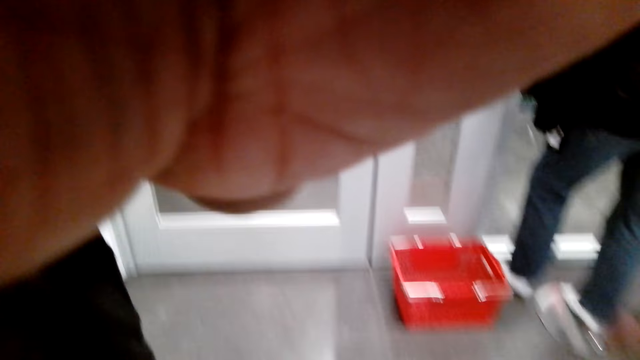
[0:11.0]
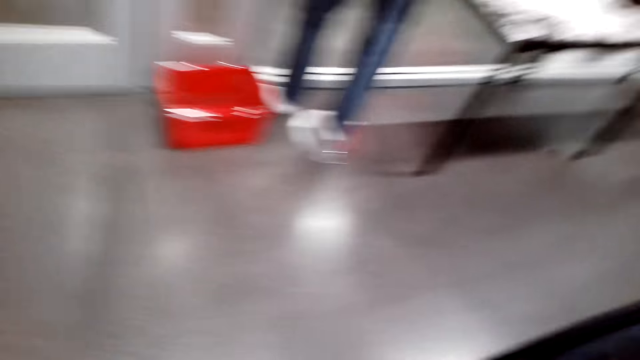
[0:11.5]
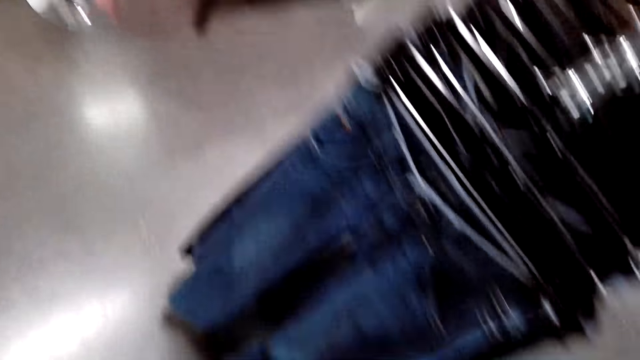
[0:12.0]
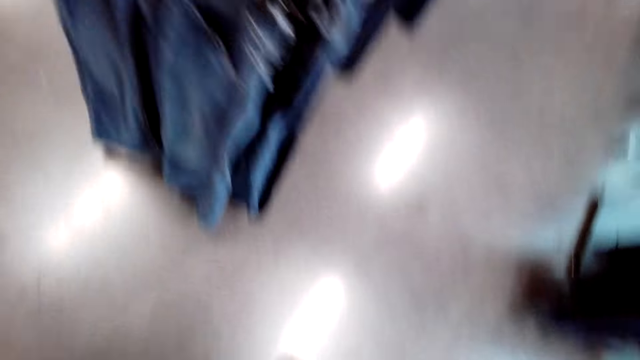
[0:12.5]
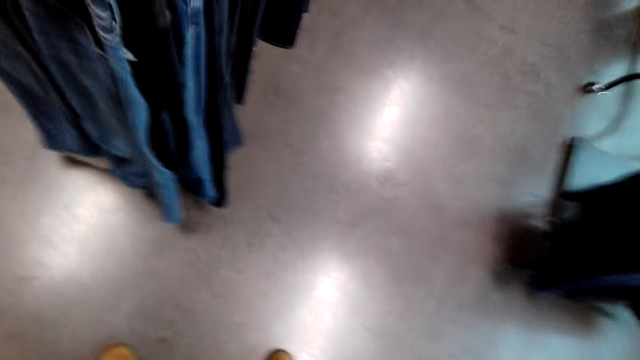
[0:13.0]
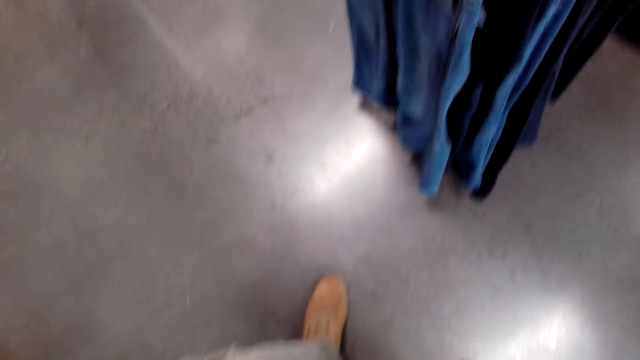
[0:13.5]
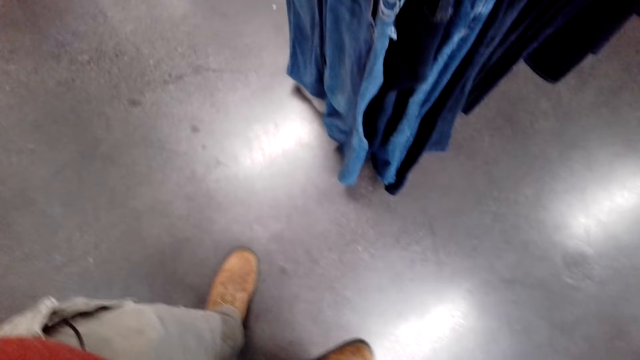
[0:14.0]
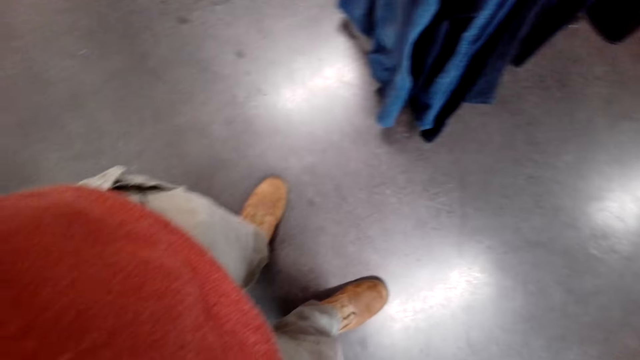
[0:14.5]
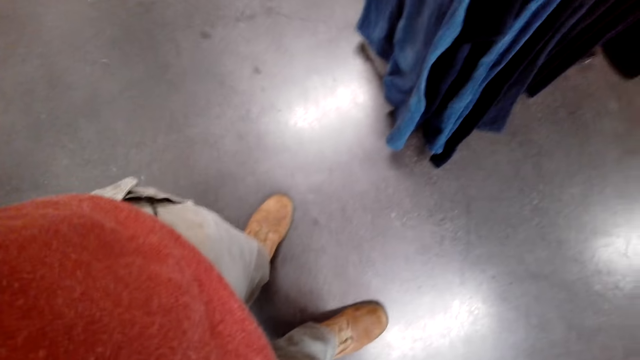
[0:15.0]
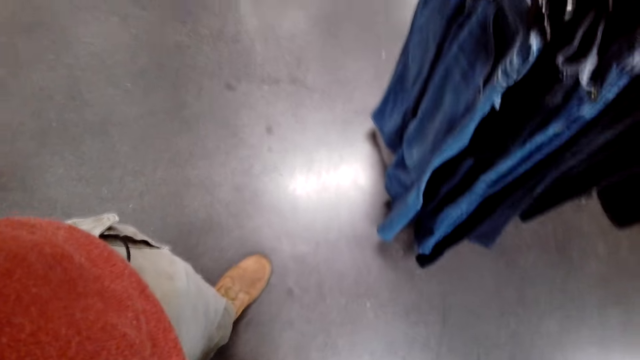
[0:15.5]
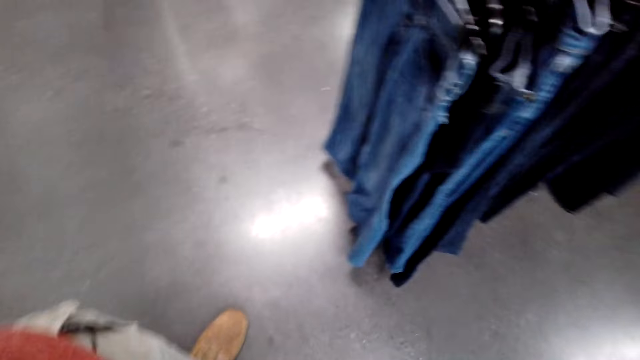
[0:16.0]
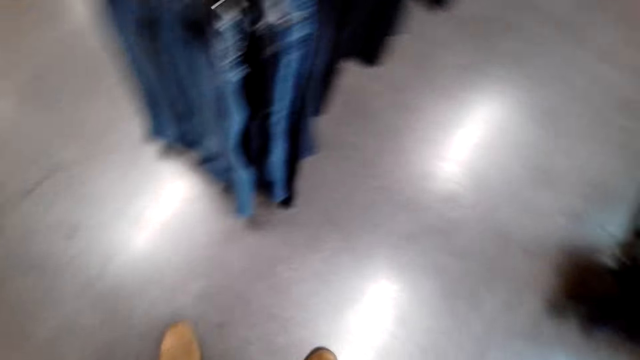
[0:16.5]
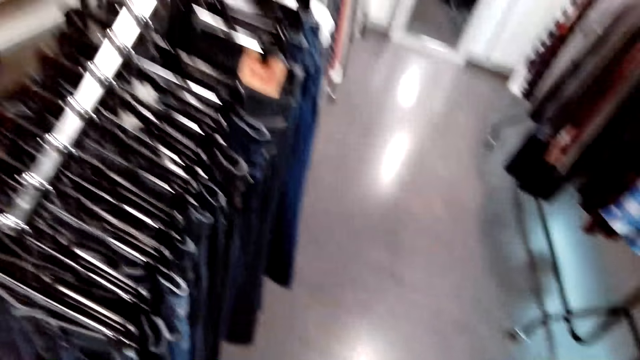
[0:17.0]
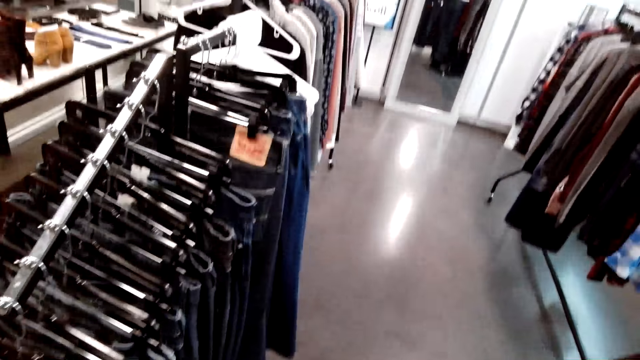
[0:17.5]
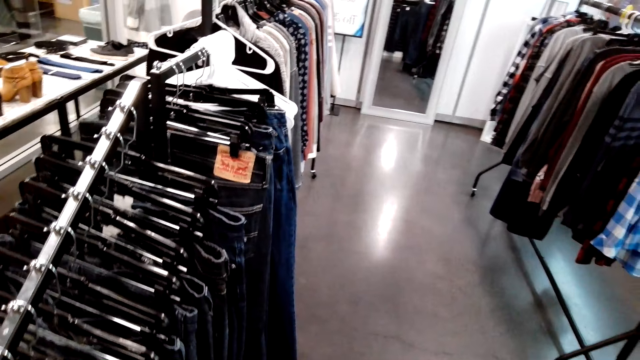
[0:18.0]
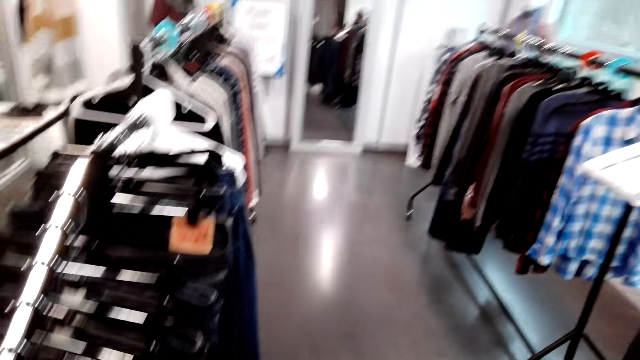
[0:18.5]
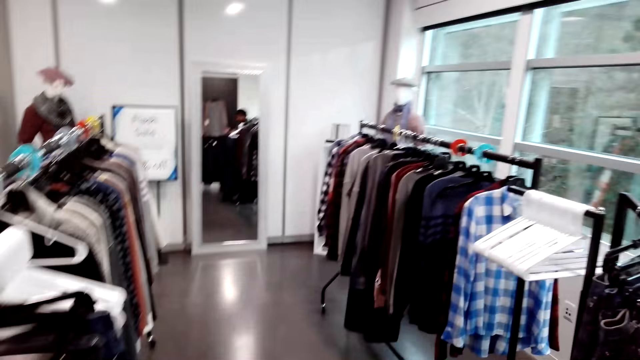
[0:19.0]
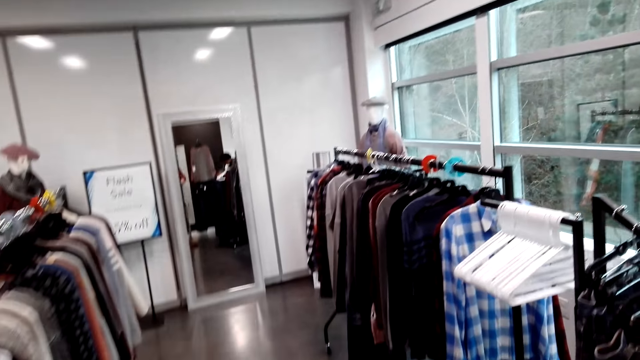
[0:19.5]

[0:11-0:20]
The camera wearer looks around.

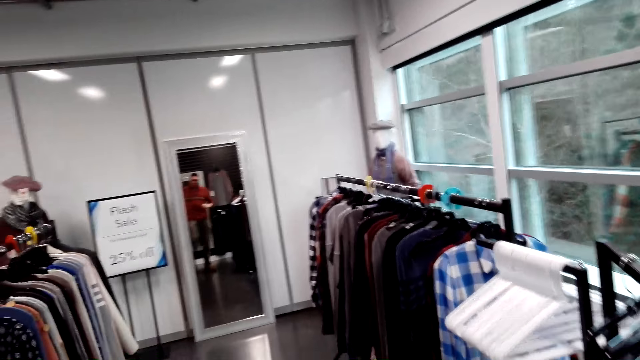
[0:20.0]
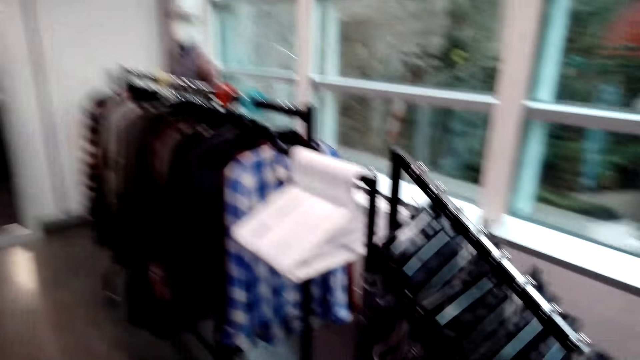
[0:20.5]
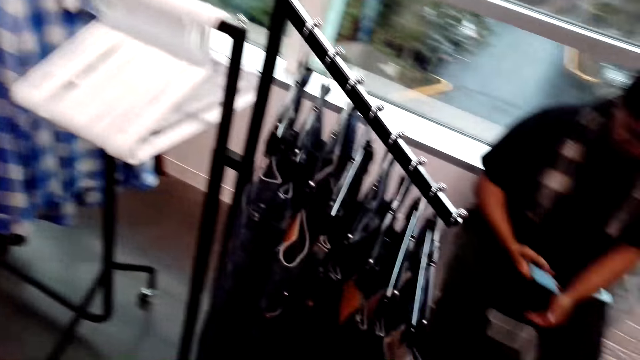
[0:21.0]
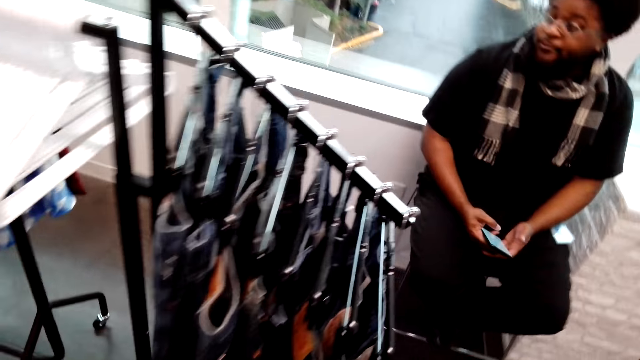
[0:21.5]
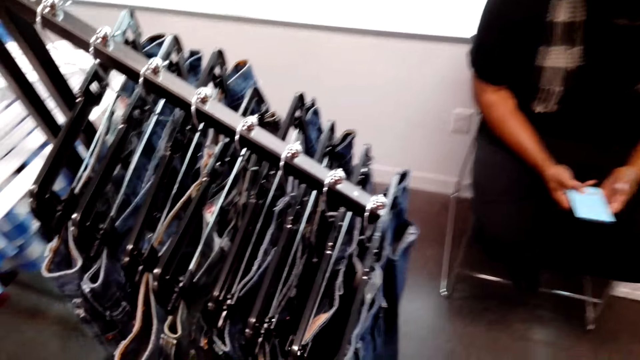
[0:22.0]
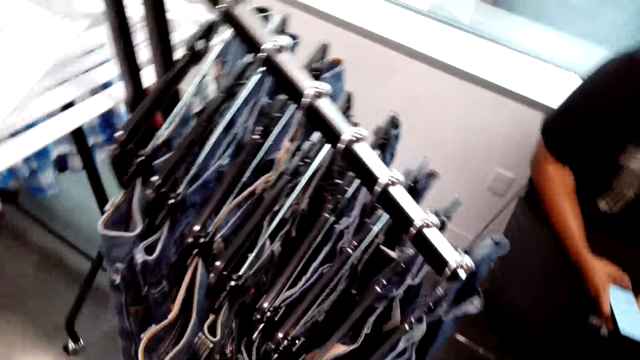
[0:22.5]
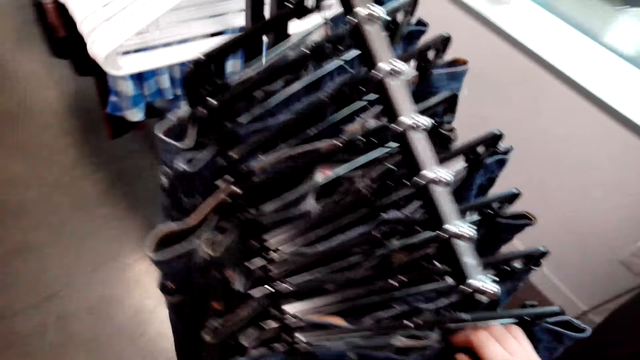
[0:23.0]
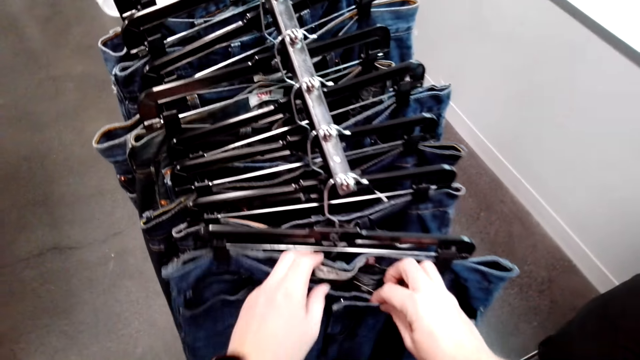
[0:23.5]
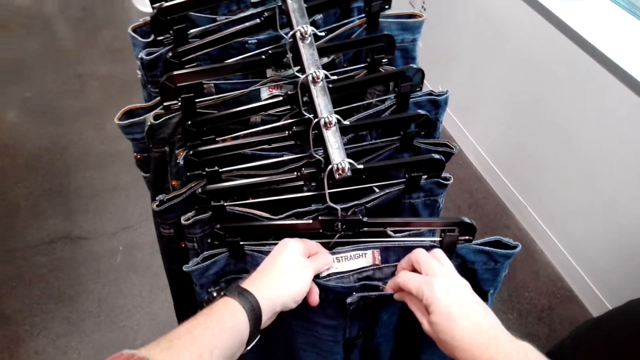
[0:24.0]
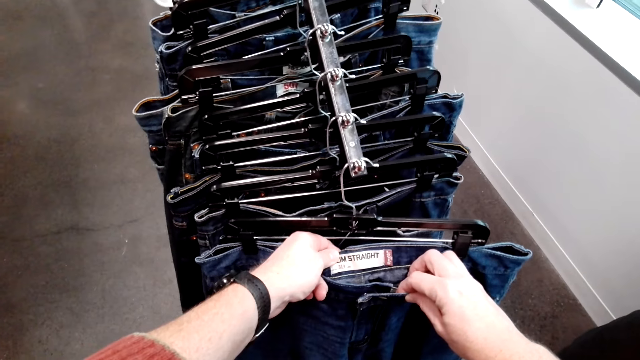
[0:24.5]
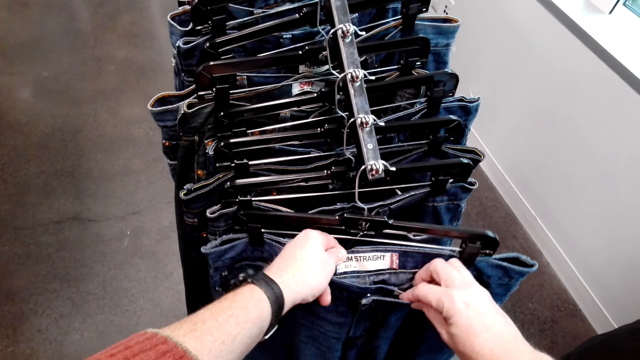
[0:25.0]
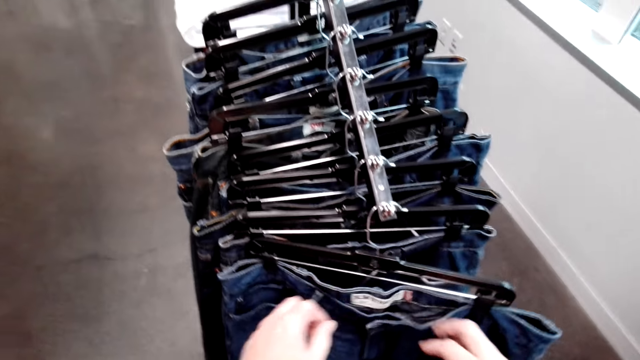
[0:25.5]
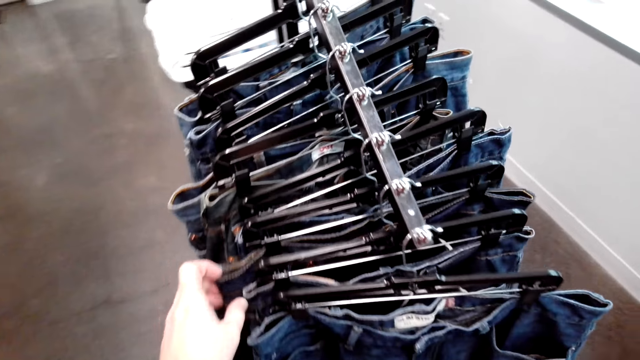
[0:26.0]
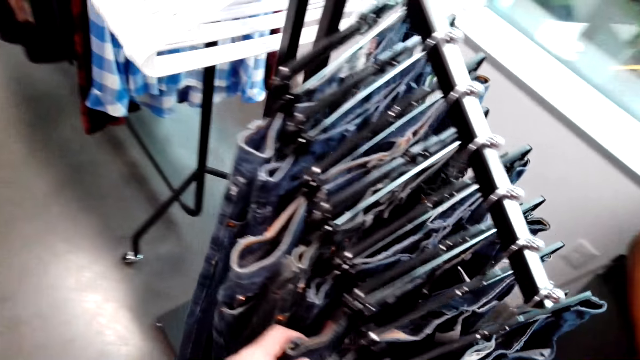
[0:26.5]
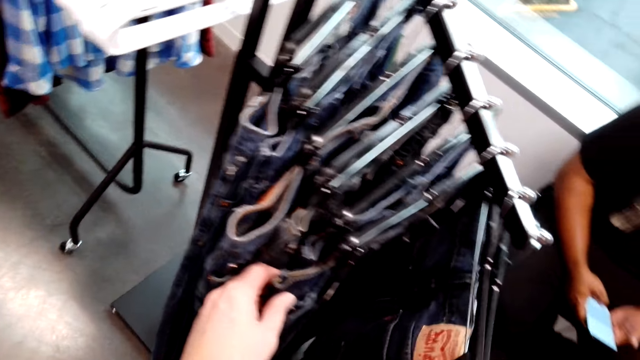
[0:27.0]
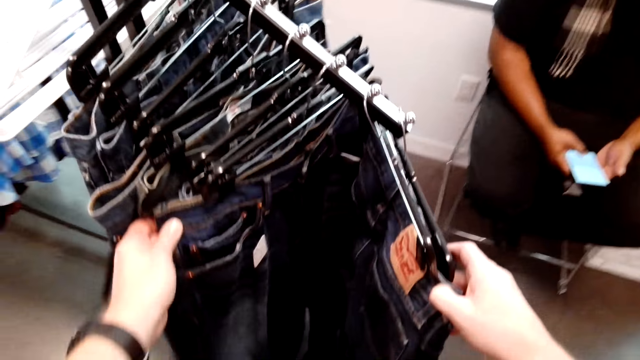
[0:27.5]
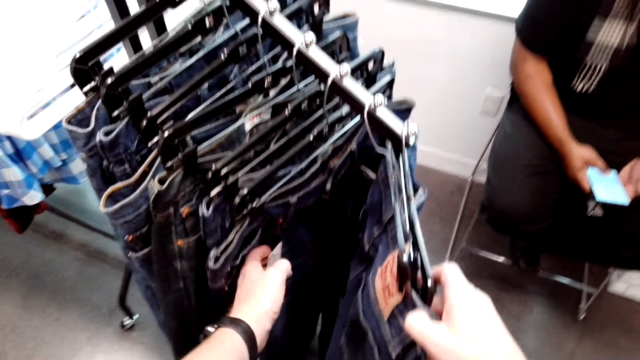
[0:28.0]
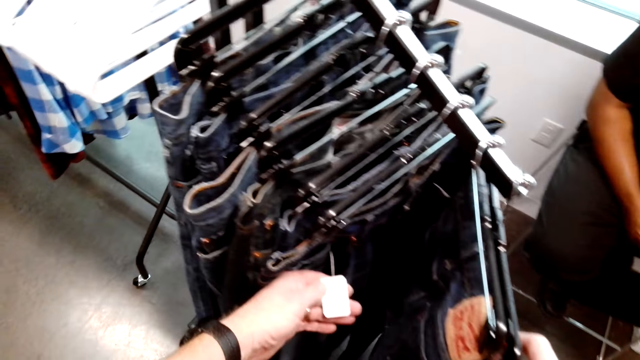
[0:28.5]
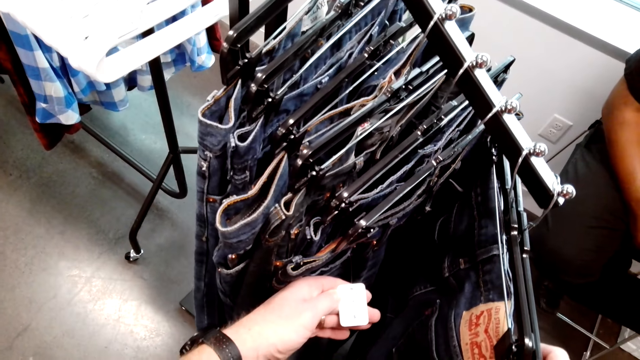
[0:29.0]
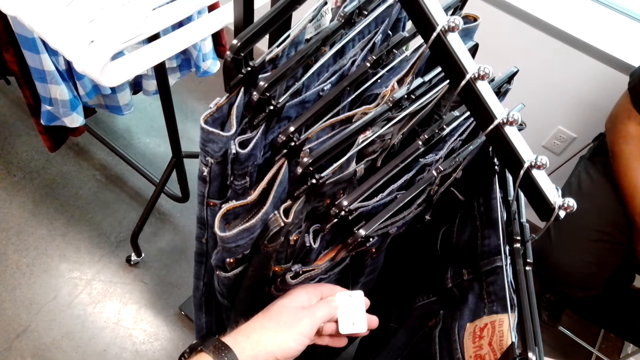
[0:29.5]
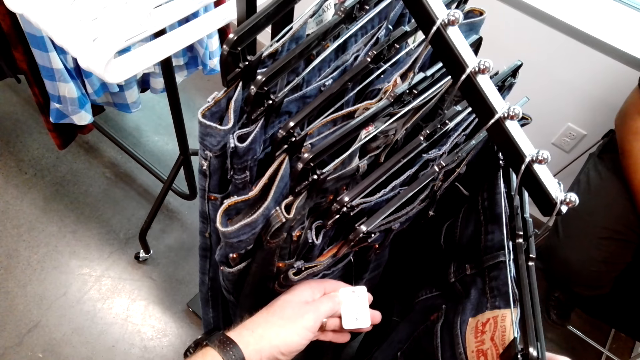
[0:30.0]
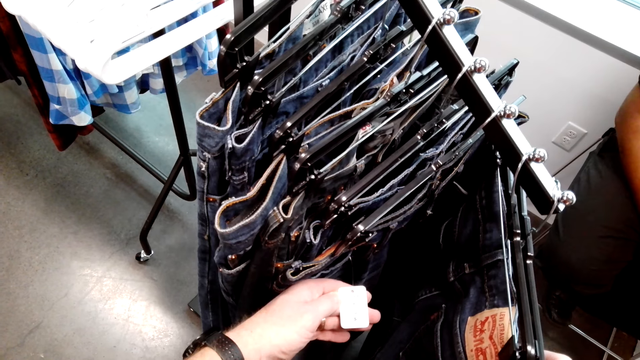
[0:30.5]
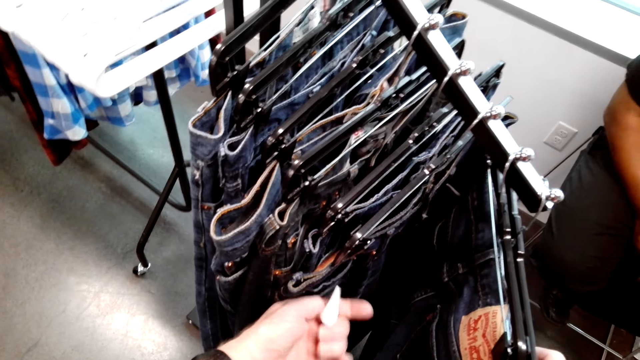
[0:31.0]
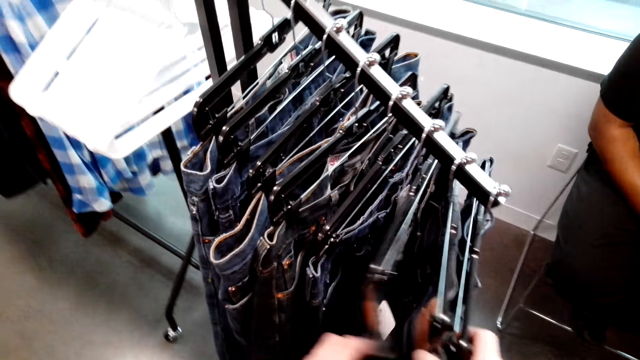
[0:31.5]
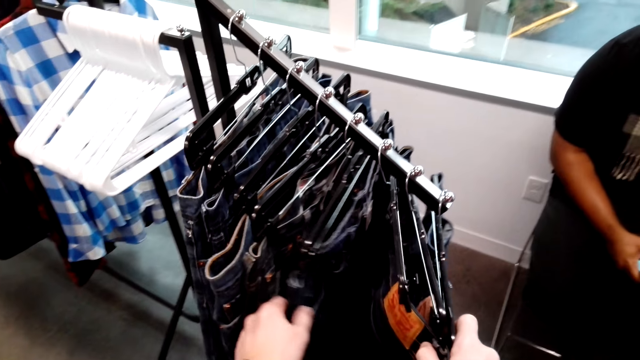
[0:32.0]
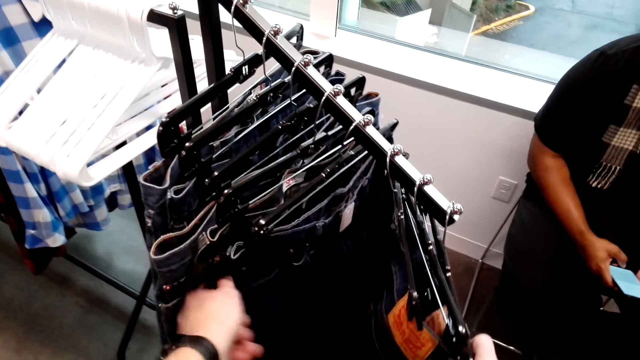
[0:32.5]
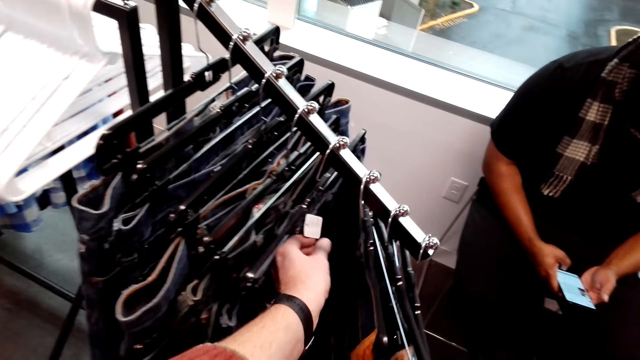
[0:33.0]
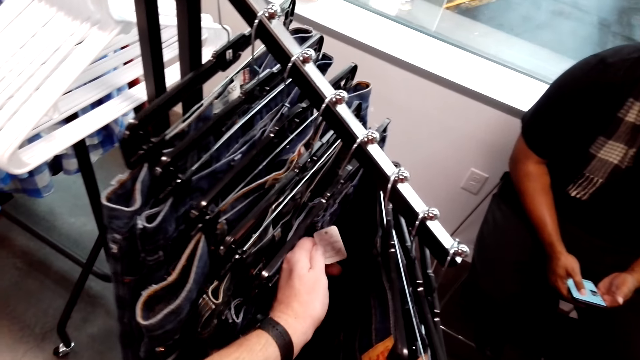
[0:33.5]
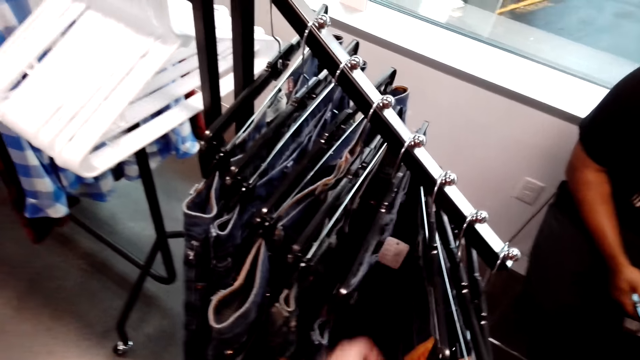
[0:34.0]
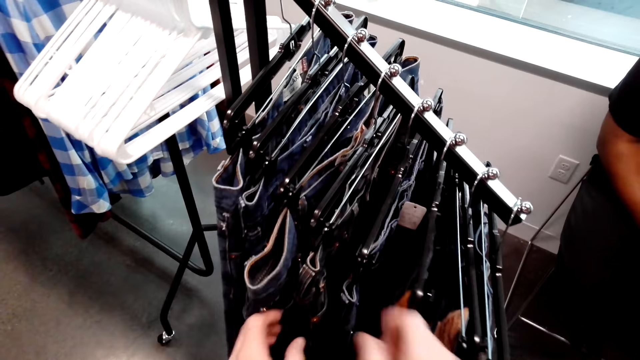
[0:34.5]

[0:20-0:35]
The camera wearer makes a step. They touch the logo on the trousers. They select the trousers from the cloth rack. They read the logo on the trousers. They select the trousers from the cloth rack. They read the logo on the trousers.
